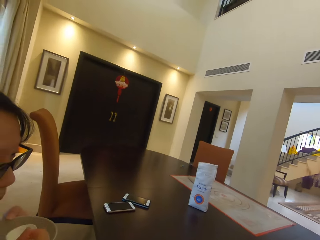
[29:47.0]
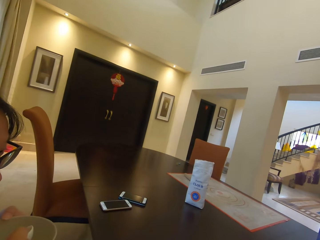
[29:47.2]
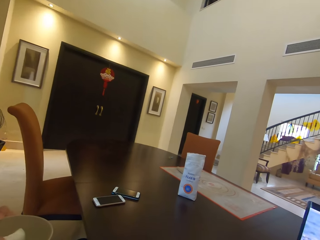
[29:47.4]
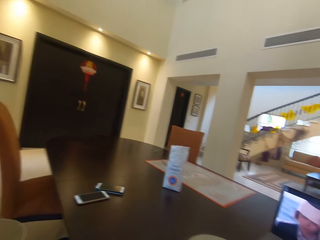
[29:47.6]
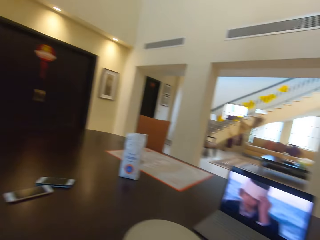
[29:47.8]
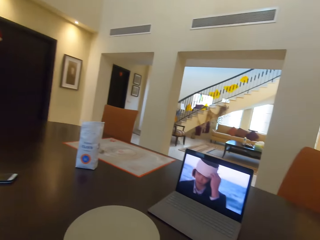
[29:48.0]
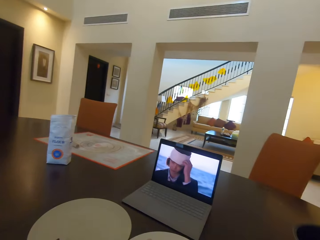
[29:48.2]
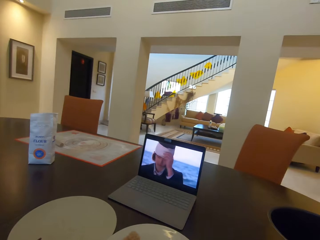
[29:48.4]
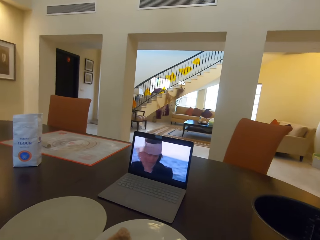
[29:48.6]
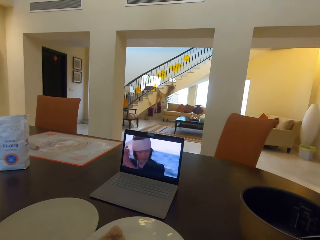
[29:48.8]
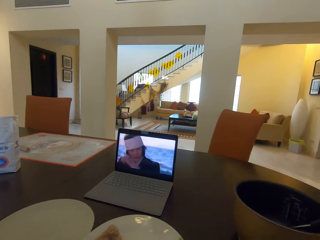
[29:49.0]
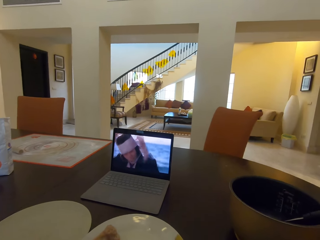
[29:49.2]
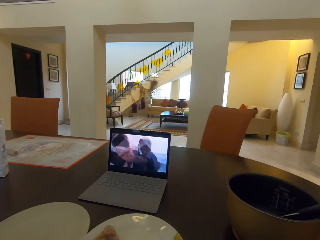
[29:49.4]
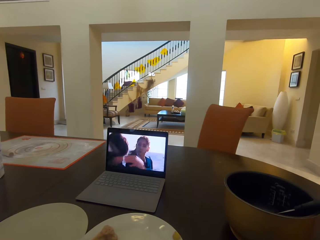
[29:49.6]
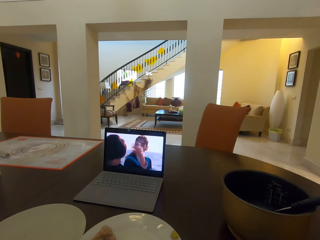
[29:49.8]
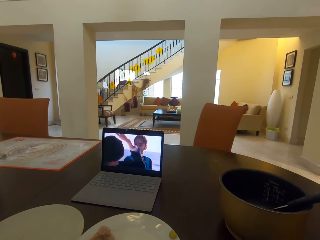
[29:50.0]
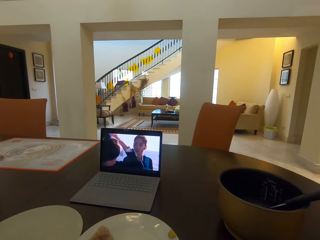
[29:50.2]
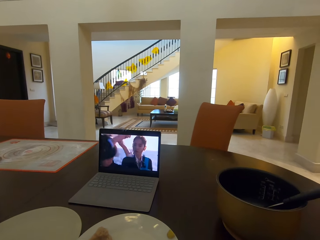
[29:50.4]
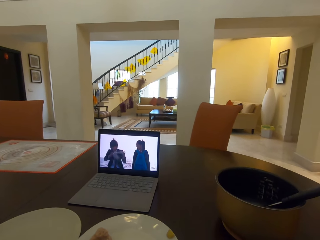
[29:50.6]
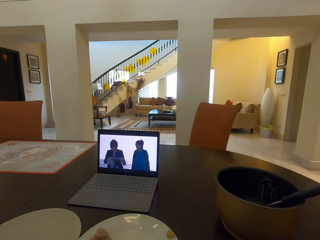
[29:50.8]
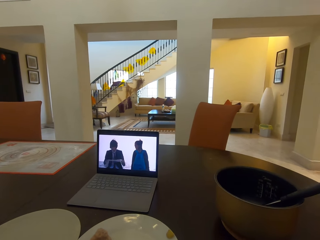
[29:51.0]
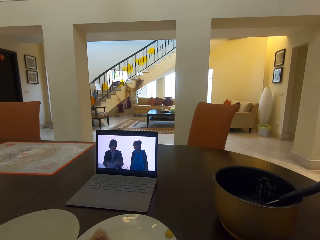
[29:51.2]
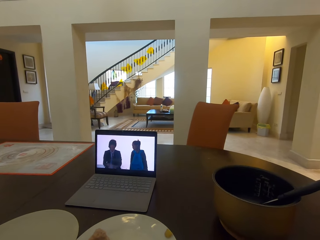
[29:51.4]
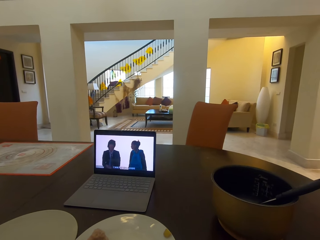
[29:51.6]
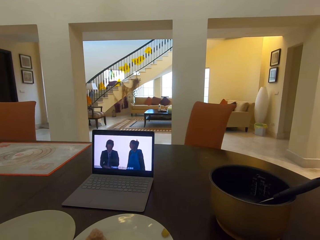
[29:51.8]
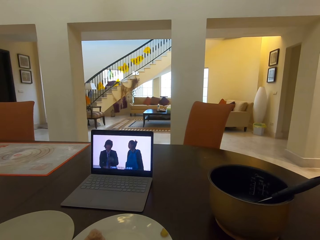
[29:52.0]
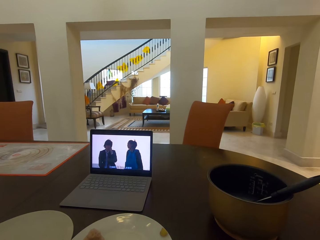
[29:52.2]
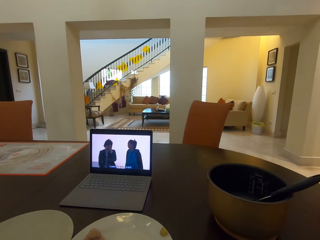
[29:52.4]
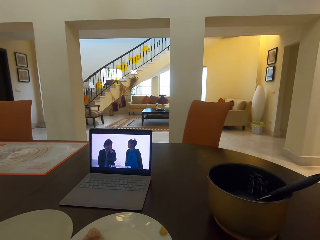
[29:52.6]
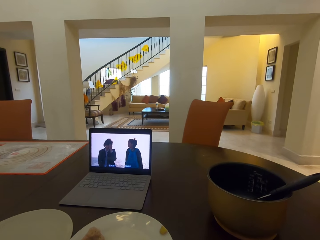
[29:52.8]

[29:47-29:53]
A person drinks something.

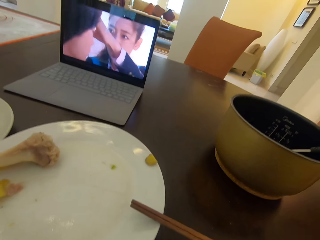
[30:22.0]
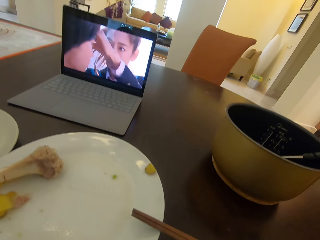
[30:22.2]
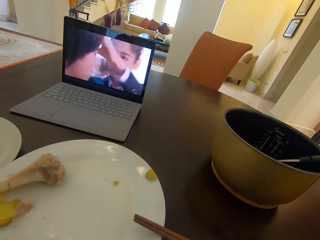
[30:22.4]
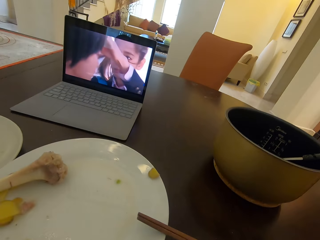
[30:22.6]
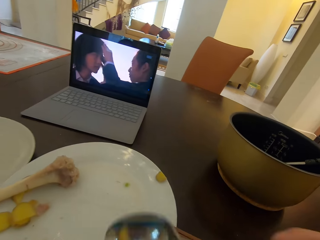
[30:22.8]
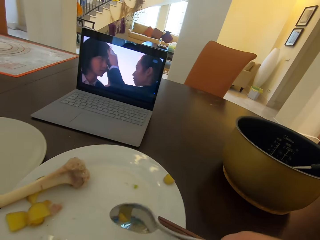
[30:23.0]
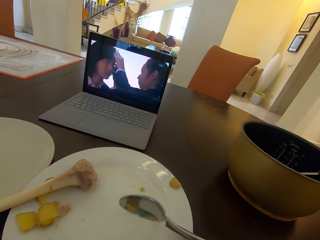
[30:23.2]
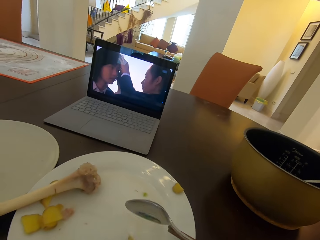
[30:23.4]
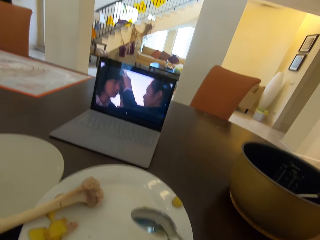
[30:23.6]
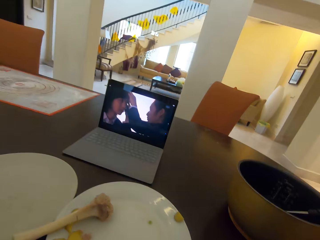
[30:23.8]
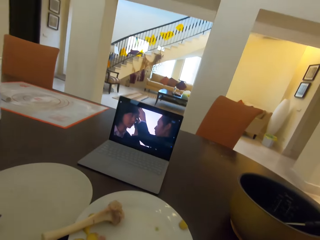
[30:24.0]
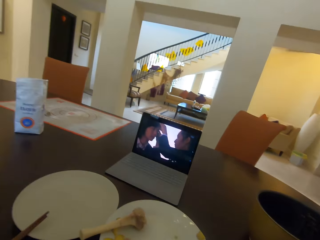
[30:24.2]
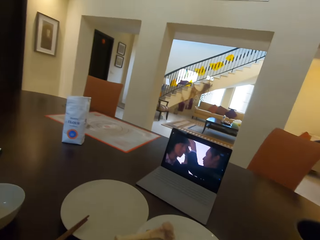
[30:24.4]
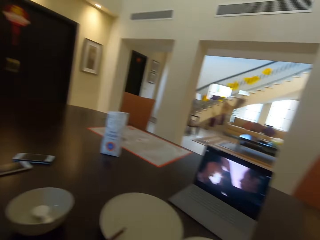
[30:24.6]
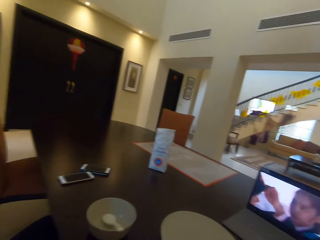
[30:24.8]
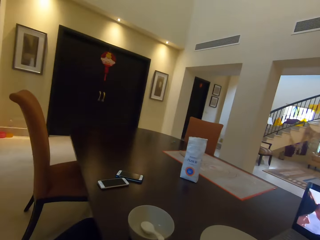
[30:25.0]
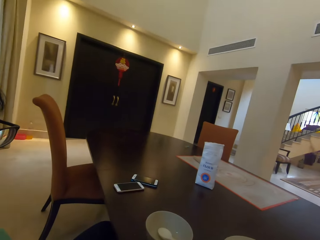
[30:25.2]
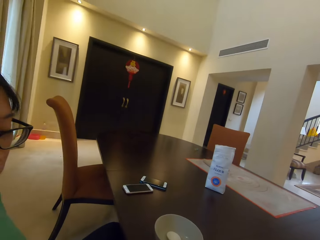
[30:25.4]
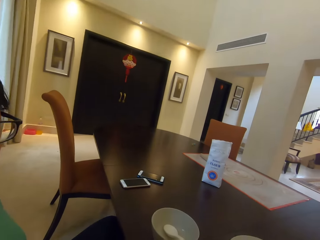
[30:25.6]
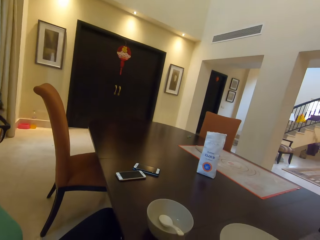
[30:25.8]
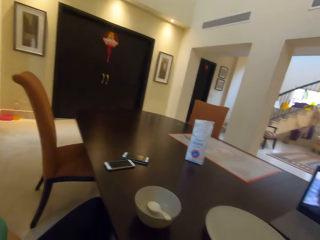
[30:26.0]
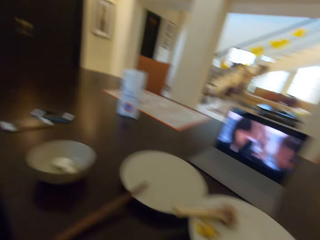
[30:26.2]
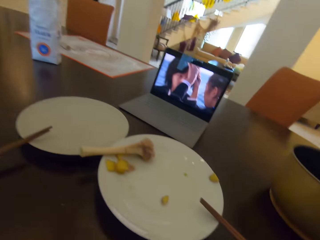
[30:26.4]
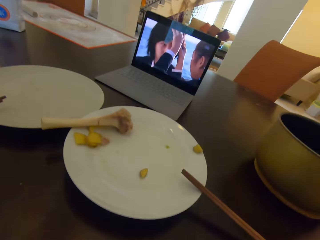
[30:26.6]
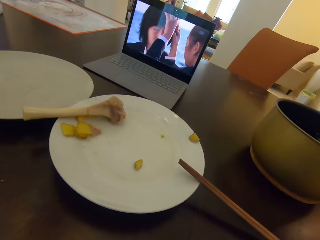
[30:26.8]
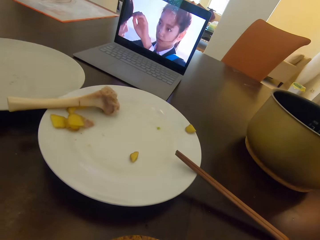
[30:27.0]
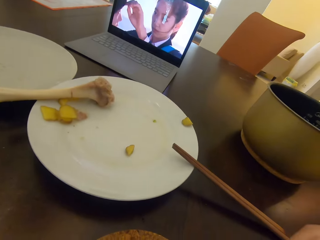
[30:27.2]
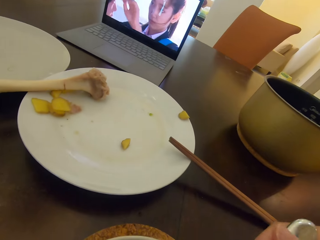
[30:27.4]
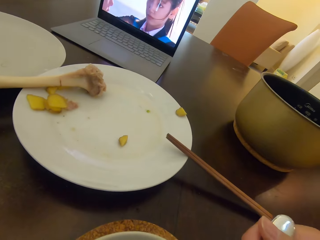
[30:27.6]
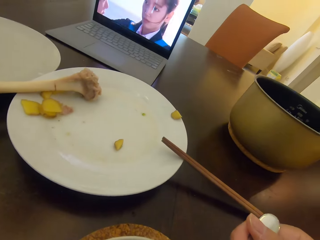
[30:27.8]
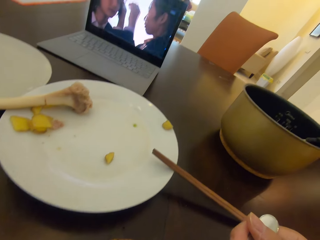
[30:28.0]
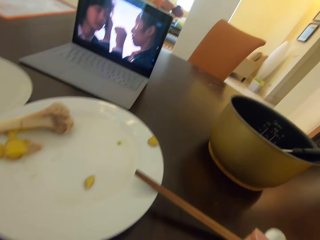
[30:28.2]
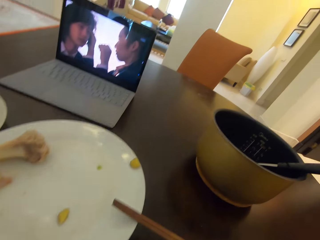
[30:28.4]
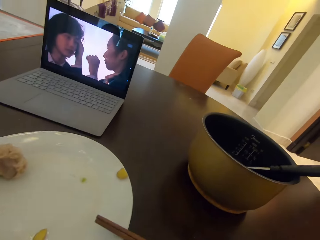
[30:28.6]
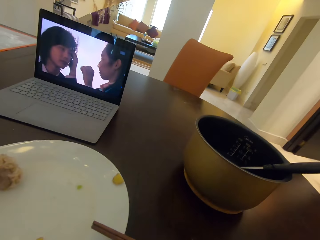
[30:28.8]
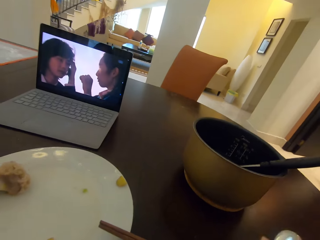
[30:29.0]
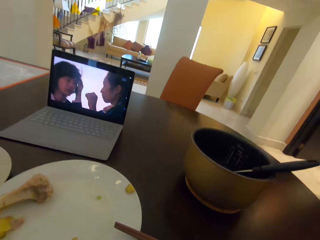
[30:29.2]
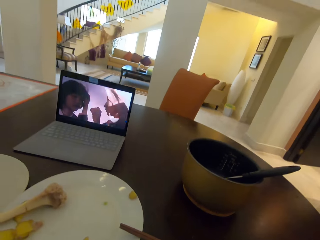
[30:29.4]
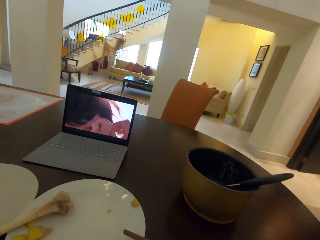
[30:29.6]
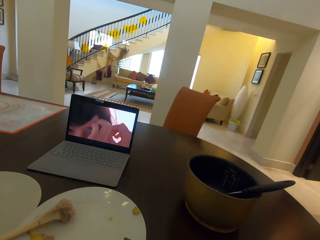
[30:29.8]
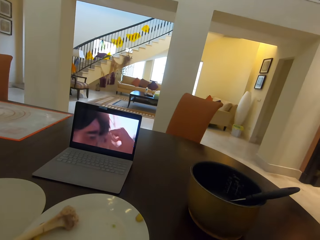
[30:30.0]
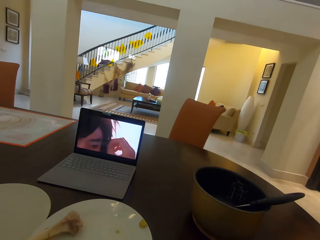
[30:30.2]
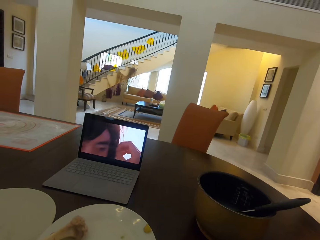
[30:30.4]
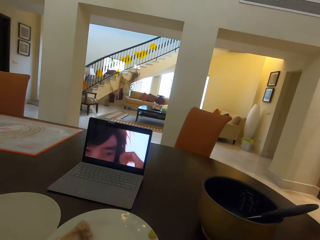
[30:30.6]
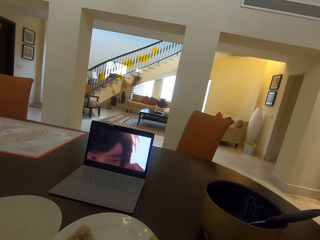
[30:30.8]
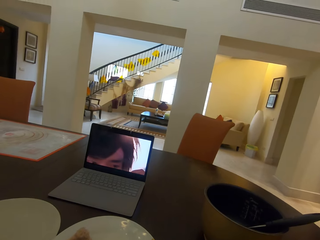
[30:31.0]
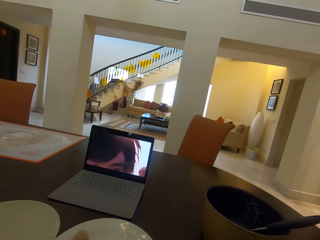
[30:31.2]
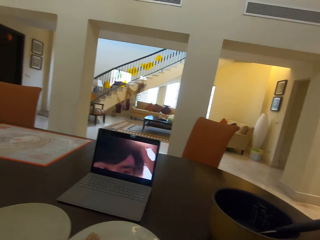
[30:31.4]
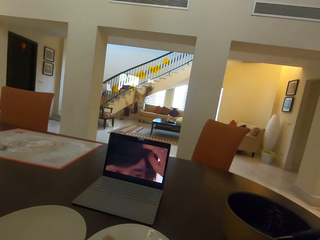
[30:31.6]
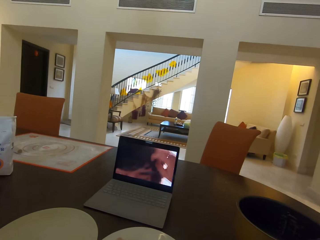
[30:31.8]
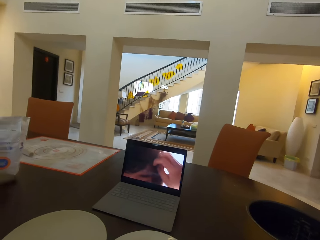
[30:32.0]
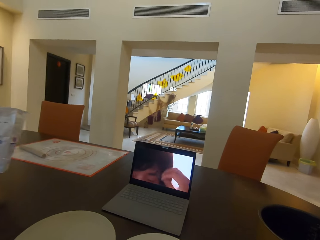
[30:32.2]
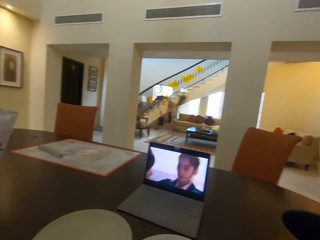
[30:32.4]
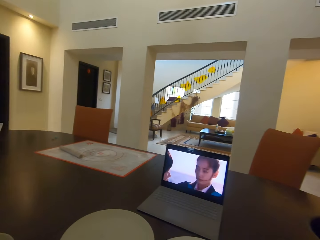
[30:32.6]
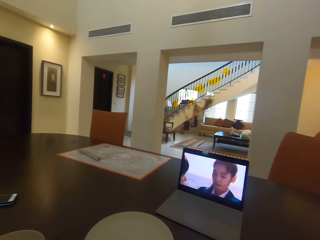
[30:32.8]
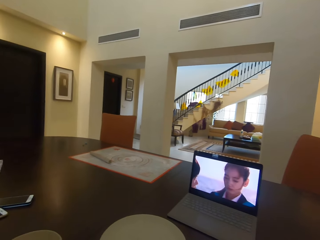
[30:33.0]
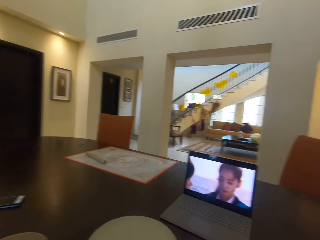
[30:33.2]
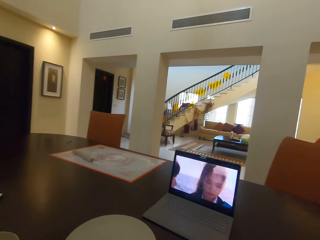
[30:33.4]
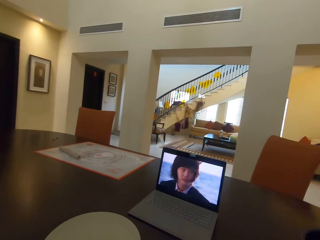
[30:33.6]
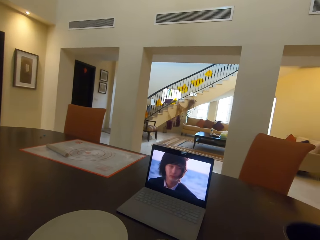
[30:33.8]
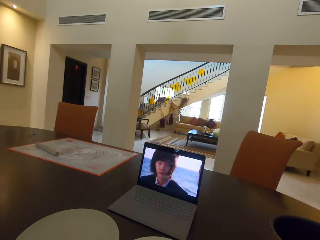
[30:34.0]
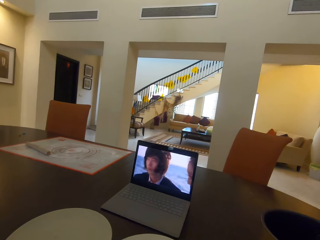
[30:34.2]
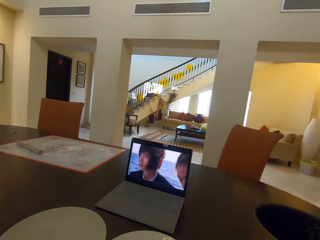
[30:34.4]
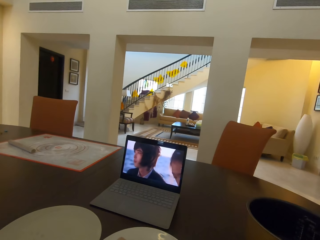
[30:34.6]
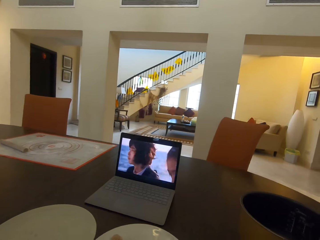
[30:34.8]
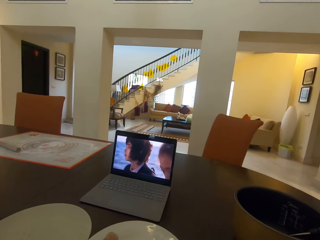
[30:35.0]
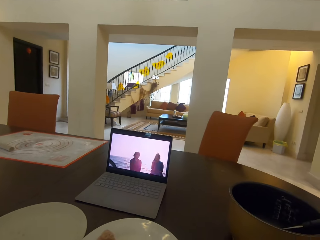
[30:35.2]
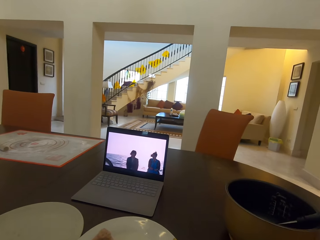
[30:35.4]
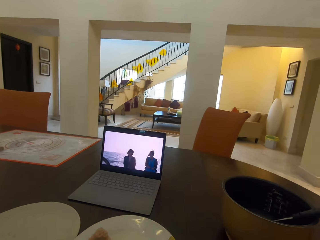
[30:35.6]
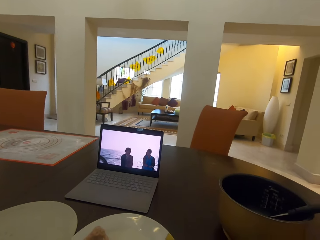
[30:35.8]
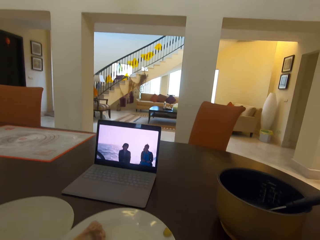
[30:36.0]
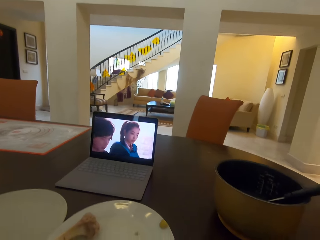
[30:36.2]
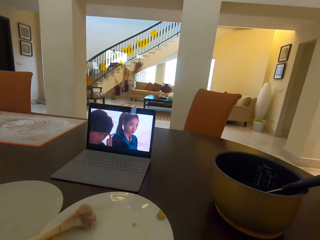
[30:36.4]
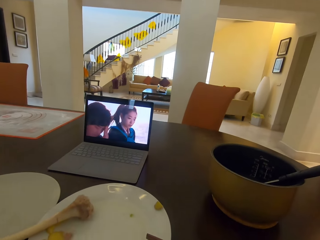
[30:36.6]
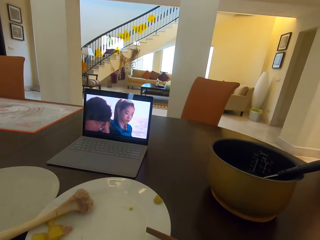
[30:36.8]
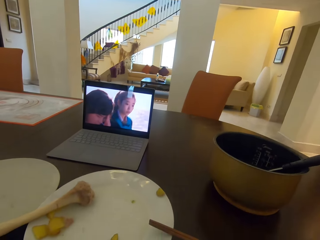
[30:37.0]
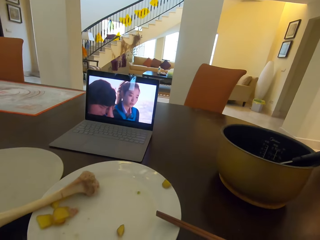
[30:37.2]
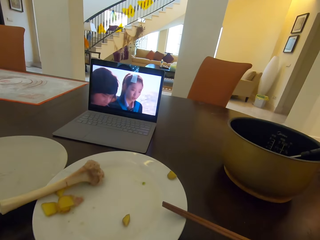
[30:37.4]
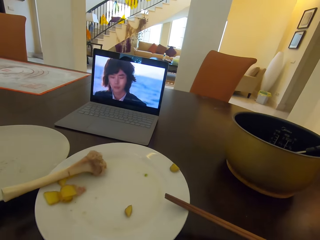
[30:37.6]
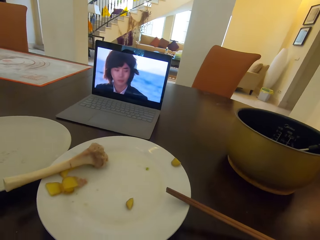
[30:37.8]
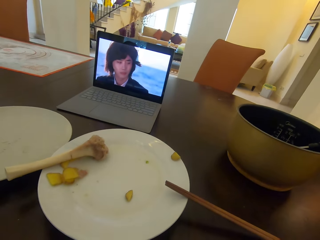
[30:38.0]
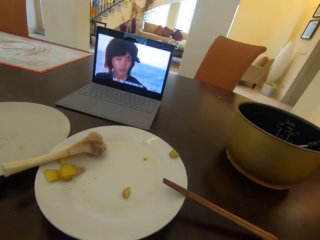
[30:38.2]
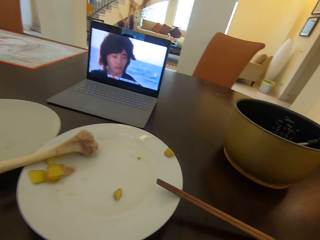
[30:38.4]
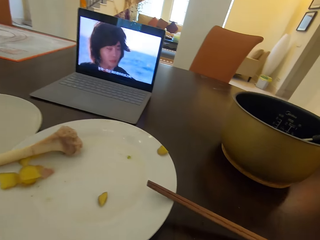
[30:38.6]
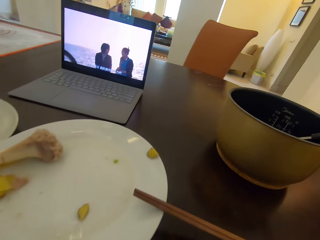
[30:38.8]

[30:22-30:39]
The camera wearer puts a piece of potato on a plate. A person picks up a packet of flour on a table.
